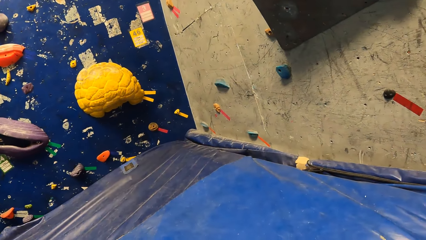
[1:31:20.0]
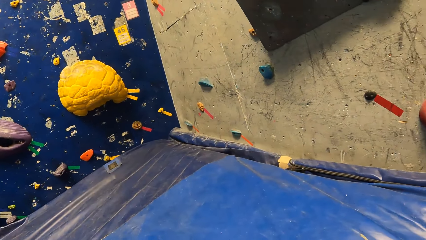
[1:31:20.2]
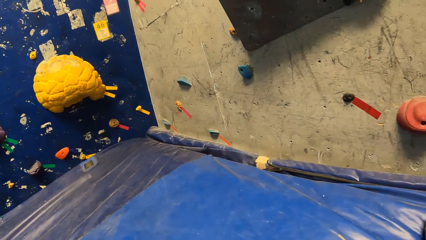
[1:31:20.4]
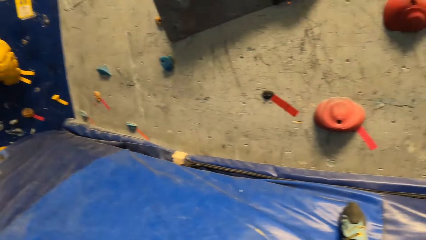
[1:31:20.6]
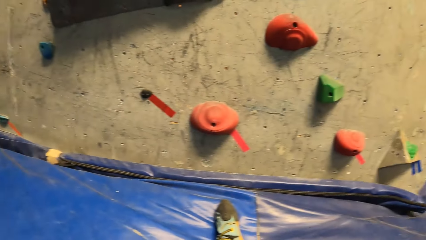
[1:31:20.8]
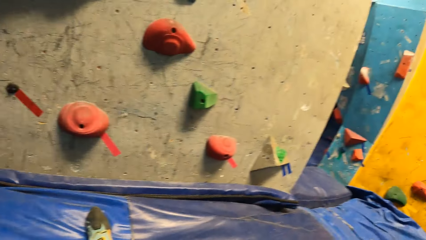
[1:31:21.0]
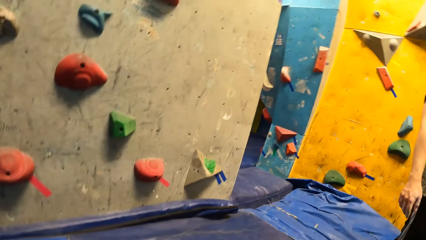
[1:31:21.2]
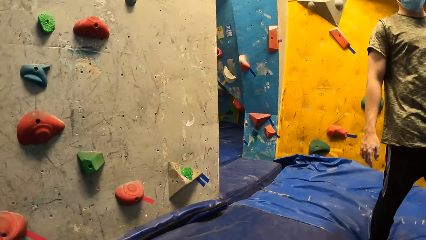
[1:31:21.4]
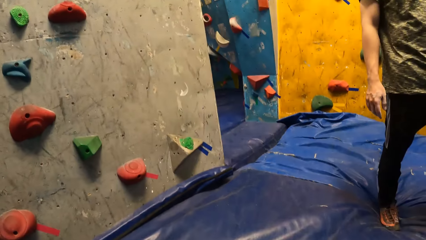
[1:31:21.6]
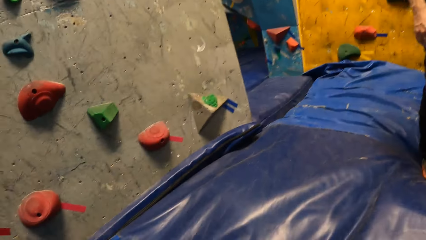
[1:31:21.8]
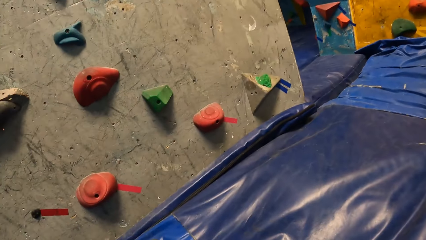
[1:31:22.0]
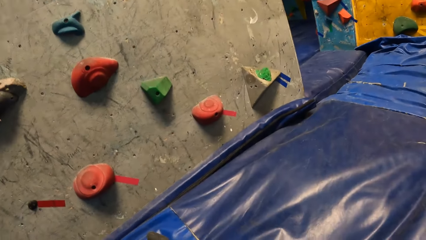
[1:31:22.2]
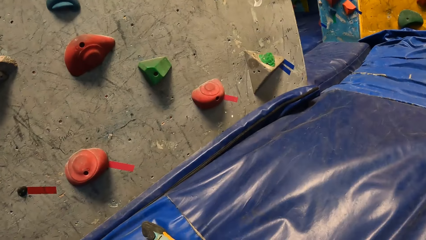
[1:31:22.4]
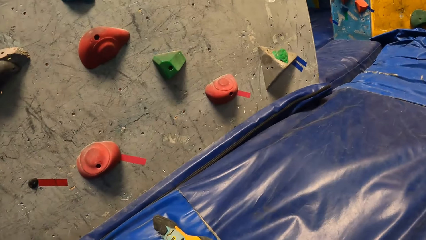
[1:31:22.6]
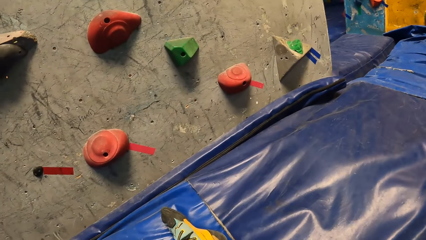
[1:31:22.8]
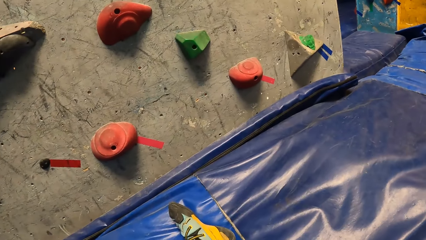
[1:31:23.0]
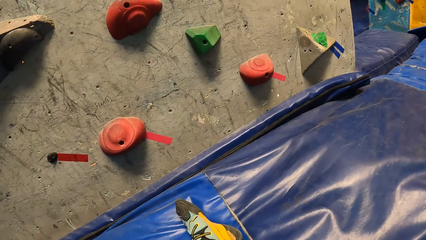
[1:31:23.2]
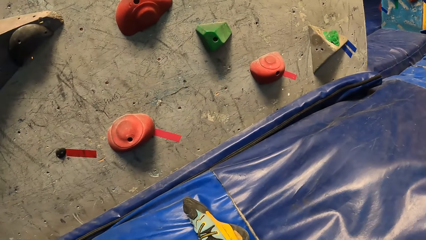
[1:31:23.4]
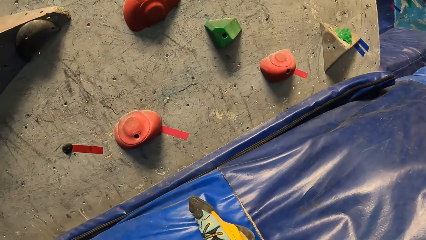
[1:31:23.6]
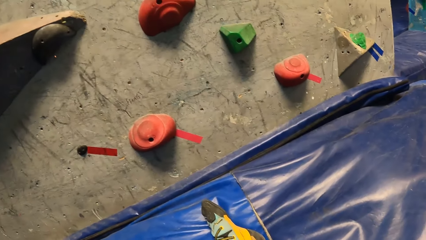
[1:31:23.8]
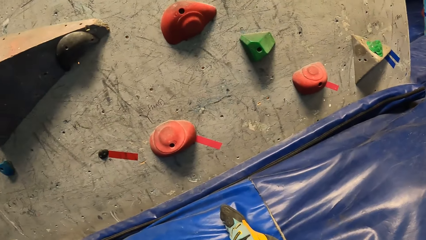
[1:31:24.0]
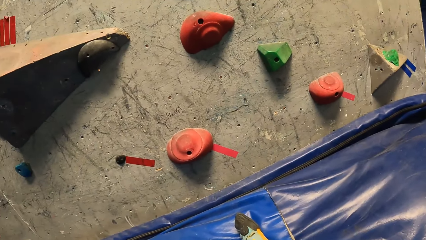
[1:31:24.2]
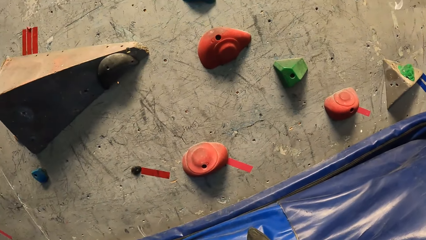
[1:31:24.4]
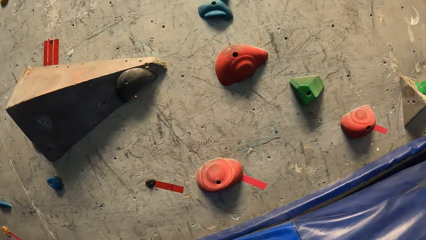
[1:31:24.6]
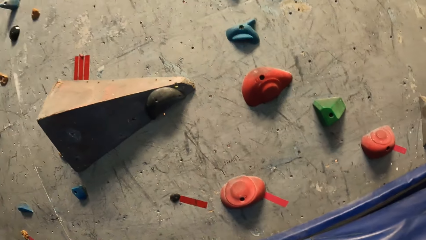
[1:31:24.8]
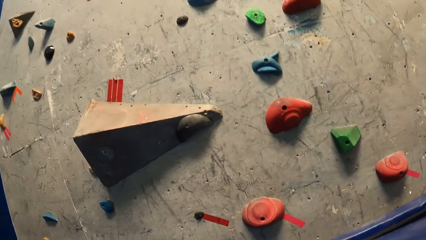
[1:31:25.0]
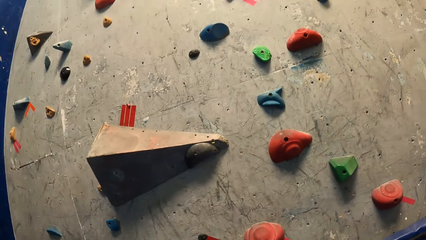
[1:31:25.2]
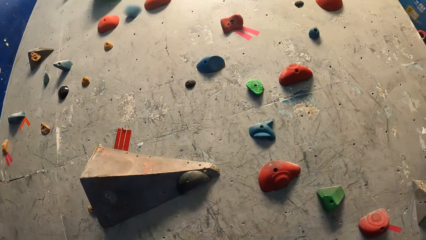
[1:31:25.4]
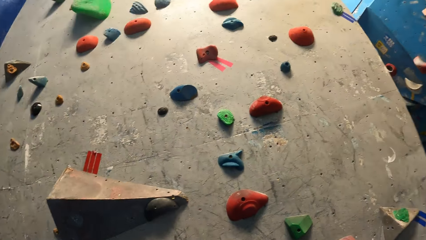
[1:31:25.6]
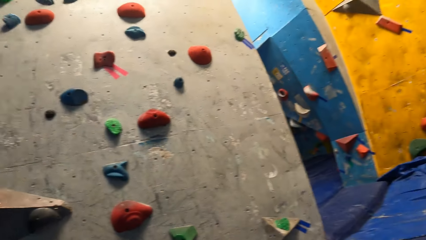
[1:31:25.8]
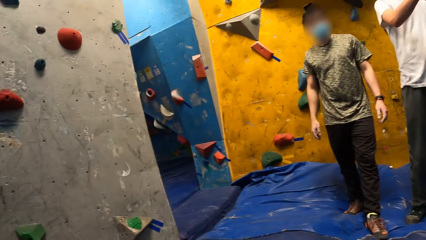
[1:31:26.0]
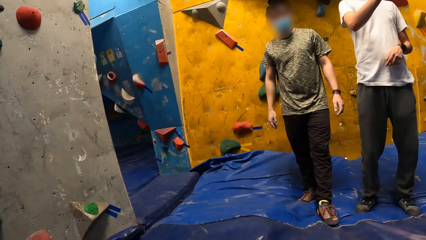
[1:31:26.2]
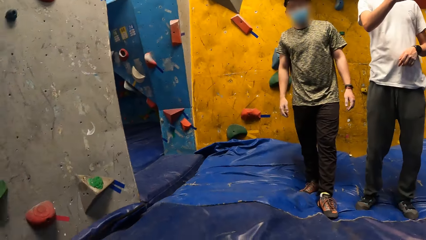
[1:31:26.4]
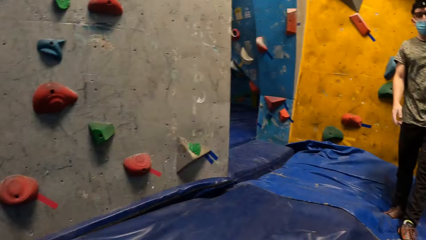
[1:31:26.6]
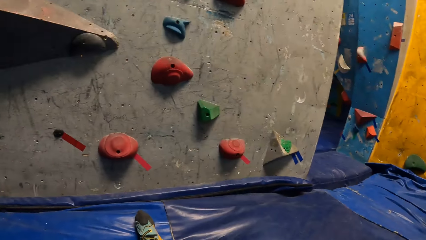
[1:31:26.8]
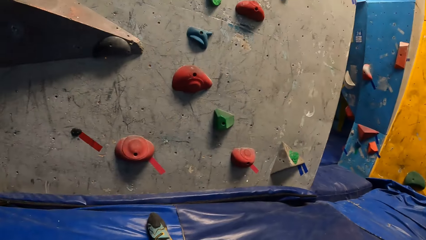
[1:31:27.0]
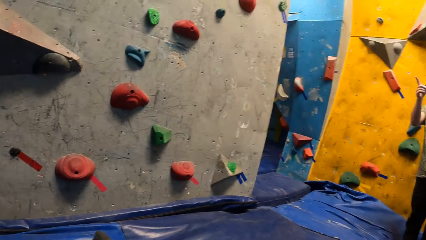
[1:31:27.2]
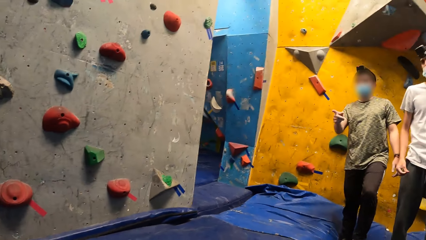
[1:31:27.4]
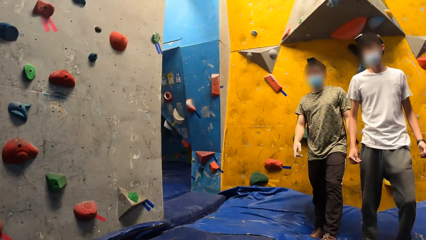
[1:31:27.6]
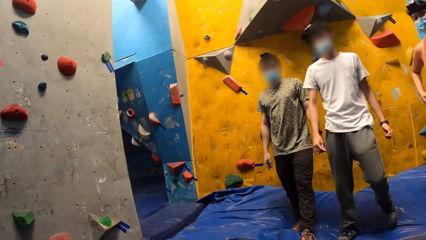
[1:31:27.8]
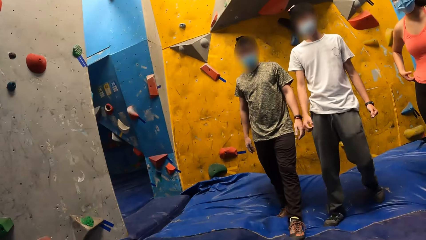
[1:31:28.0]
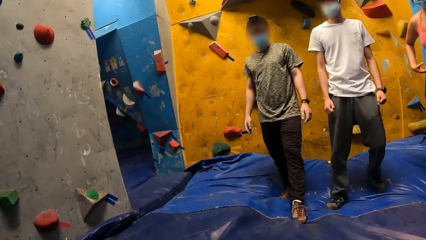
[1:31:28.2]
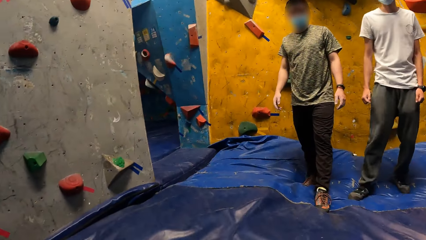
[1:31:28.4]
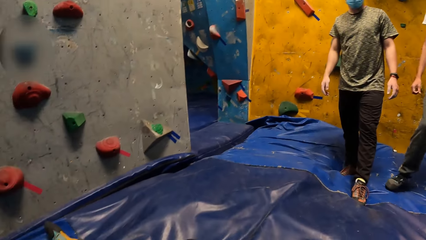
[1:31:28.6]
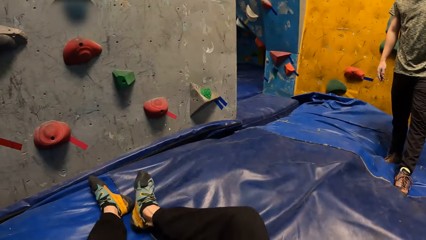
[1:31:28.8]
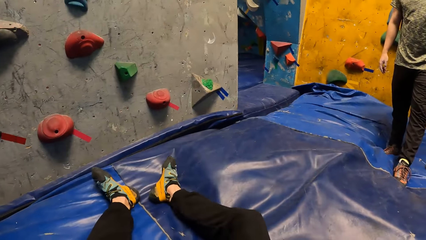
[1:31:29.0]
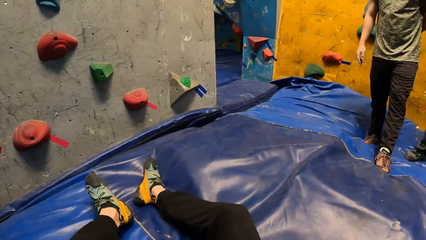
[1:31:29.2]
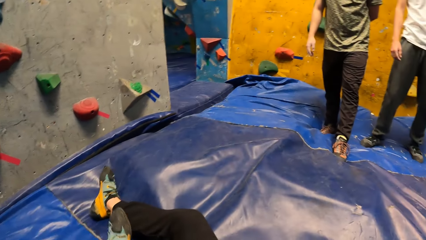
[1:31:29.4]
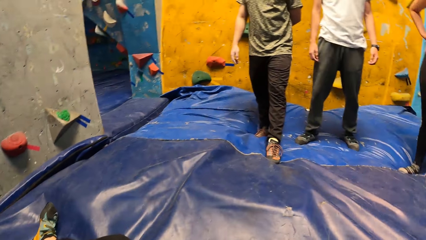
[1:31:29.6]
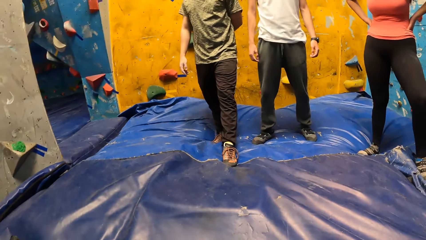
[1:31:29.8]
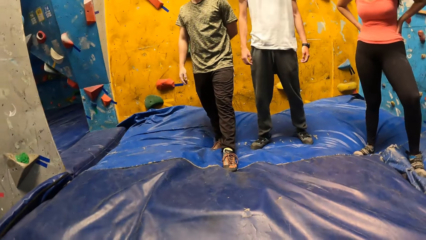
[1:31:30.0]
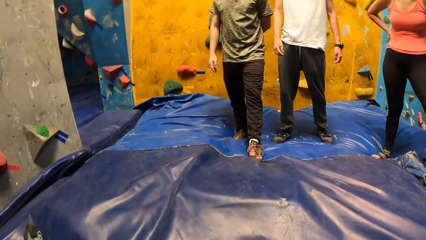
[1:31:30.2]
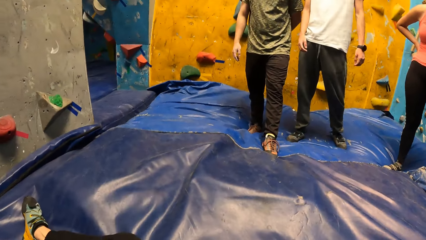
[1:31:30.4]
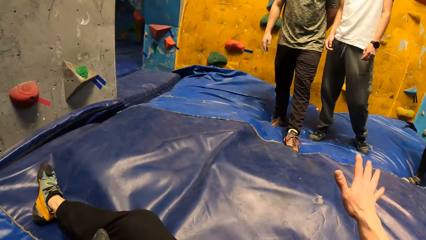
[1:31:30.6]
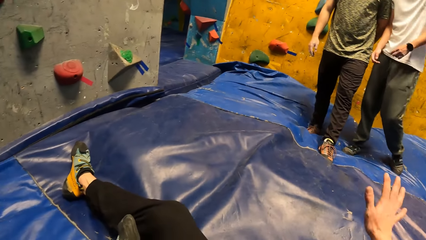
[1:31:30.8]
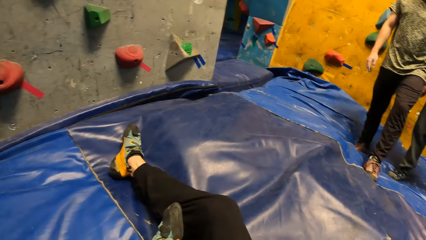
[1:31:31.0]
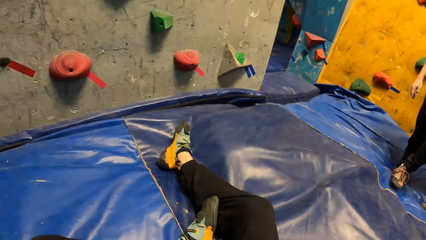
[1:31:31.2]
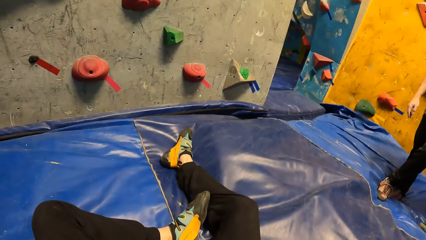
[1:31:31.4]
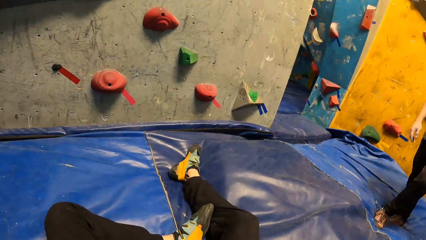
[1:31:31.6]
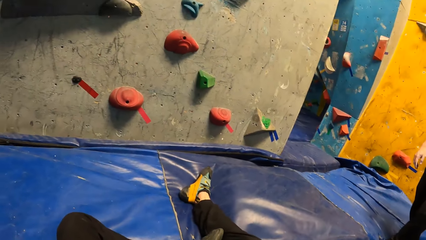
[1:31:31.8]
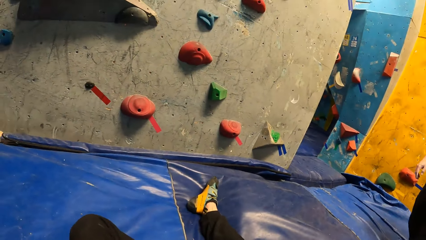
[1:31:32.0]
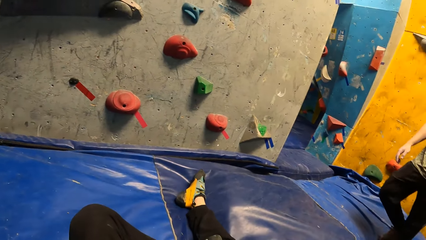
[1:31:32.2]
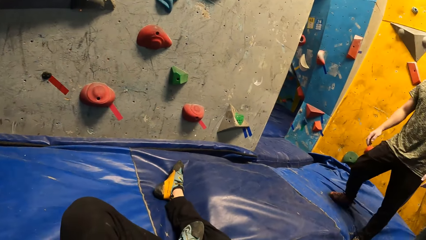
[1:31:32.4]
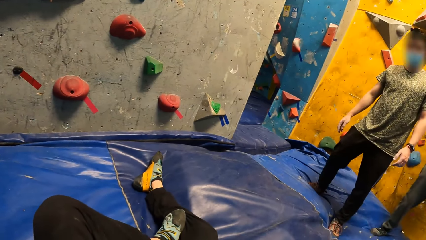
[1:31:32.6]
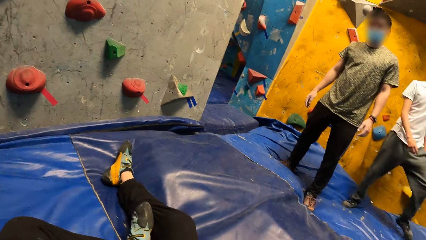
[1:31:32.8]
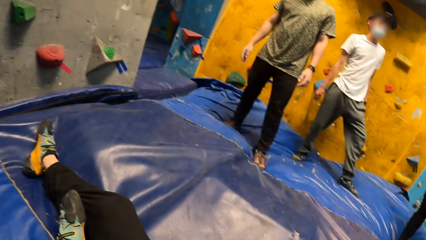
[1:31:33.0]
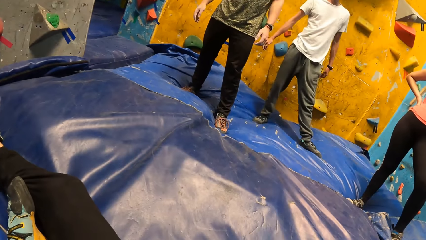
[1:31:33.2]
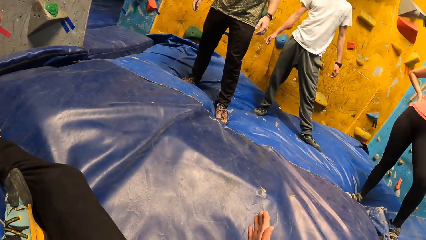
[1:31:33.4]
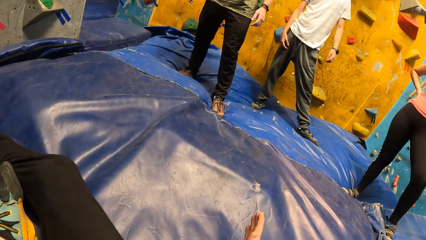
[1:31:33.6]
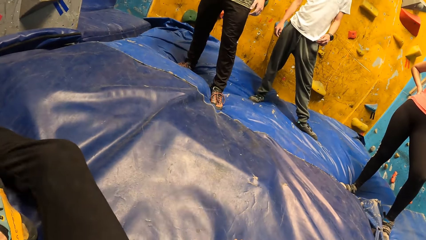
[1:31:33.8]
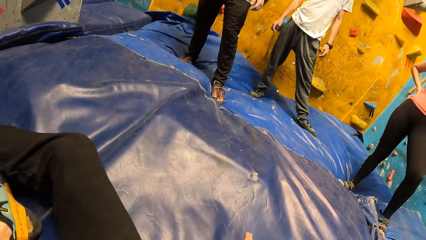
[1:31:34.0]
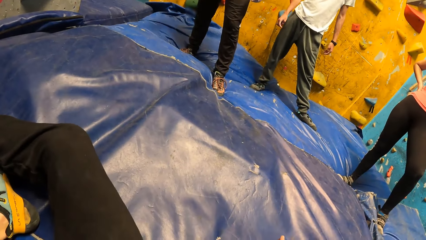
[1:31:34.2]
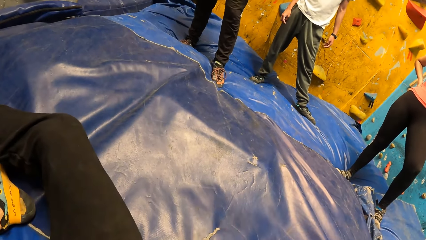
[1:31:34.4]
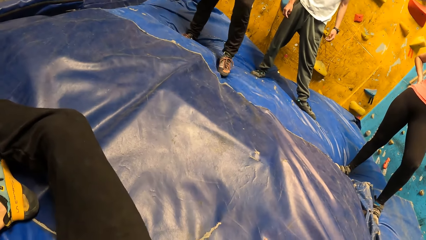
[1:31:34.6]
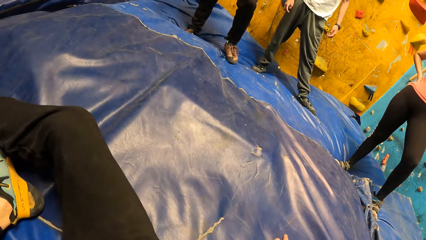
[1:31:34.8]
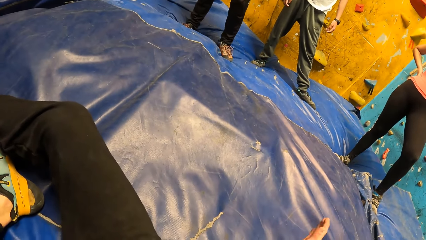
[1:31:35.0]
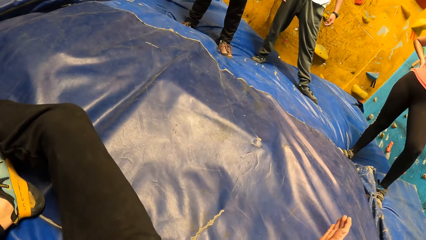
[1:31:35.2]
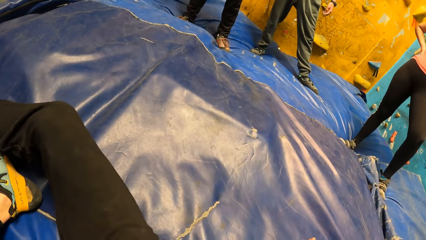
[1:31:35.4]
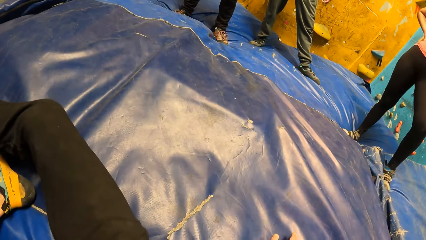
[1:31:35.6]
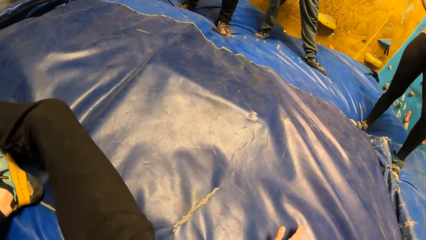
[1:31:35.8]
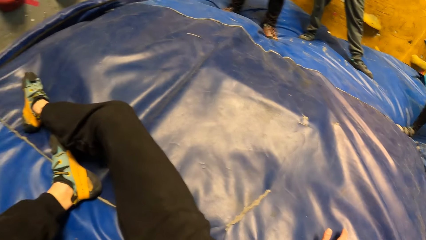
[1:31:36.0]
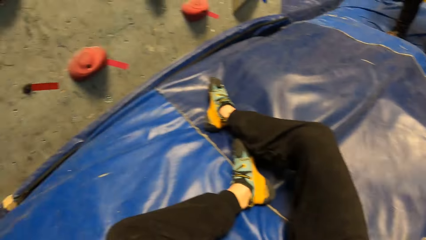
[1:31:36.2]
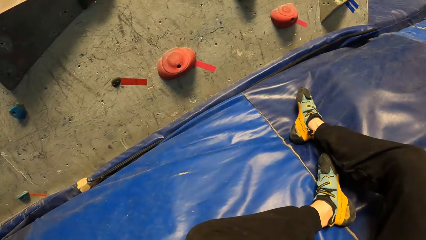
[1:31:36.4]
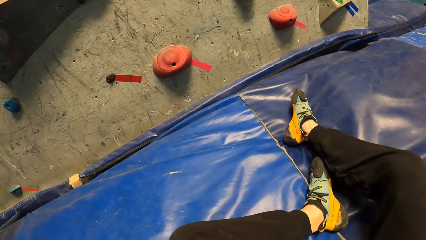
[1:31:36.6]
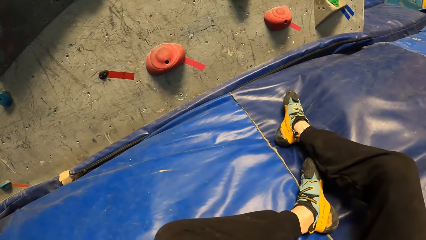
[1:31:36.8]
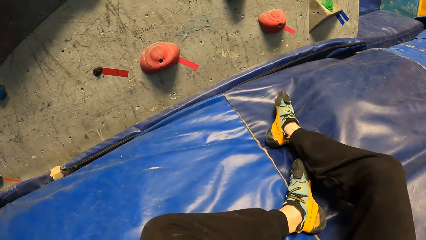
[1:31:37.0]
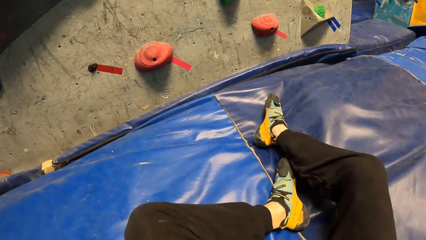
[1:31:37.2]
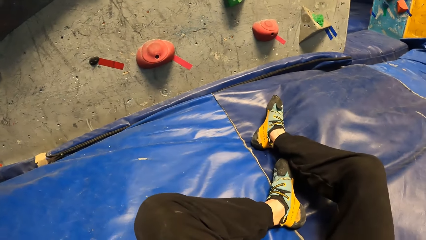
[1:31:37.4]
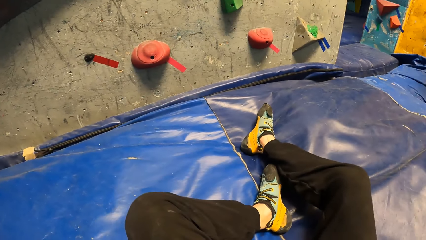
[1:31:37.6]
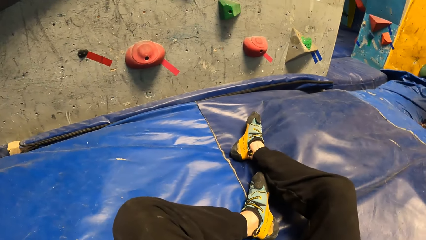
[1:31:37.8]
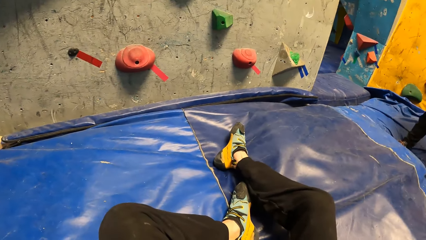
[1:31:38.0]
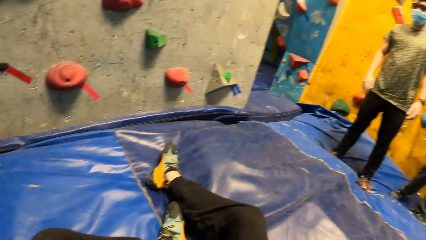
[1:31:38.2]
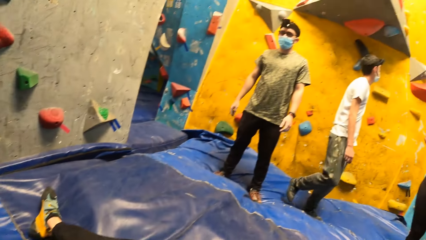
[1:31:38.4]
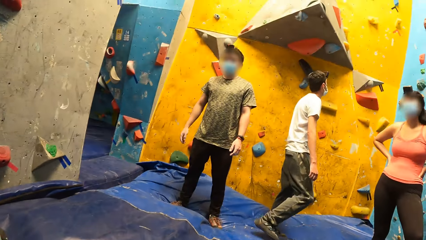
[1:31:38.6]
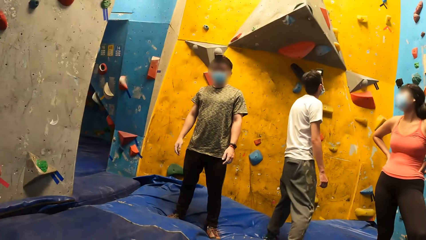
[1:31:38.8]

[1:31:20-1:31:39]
The camera wearer shakes his right hand. He hits his right hand on a crash pad on the floor.
